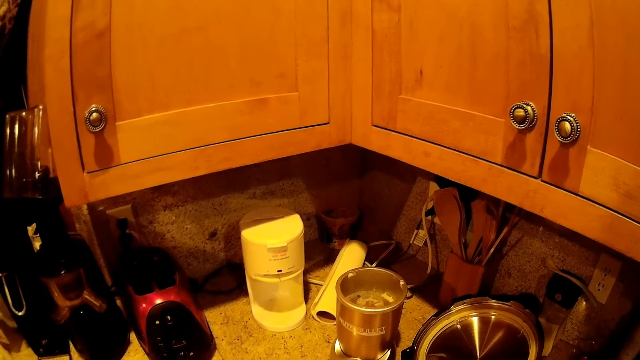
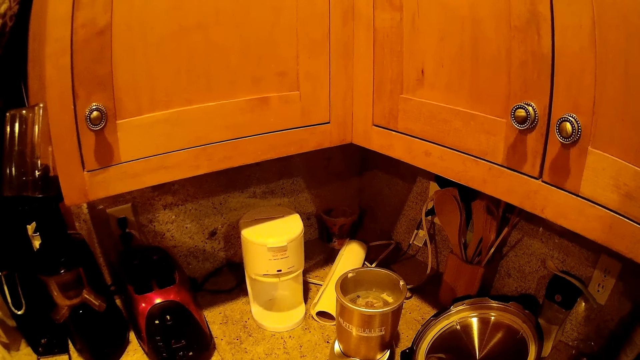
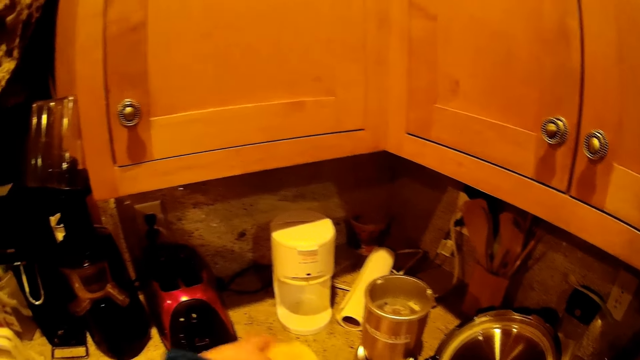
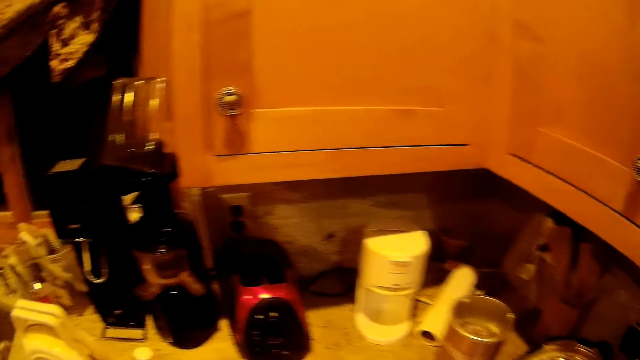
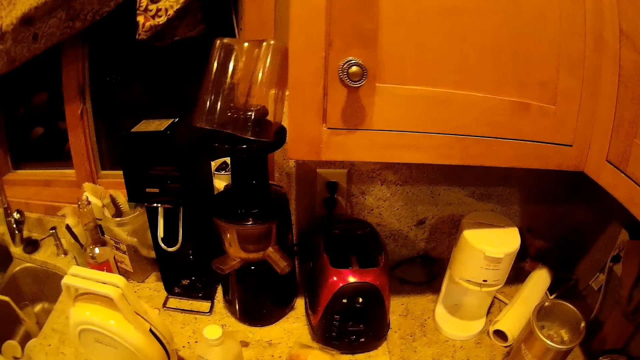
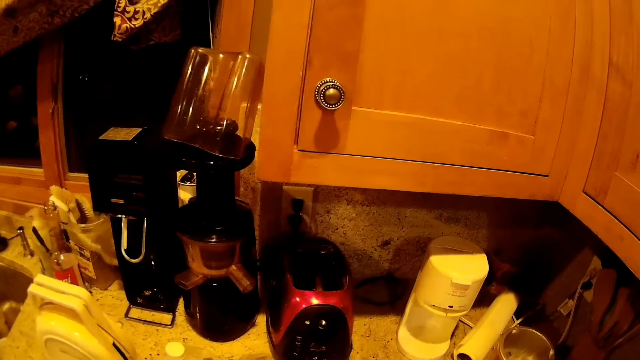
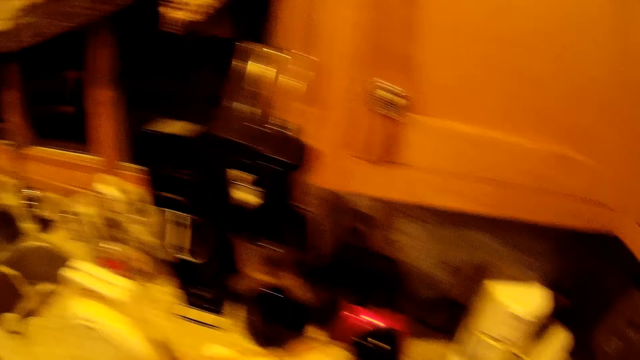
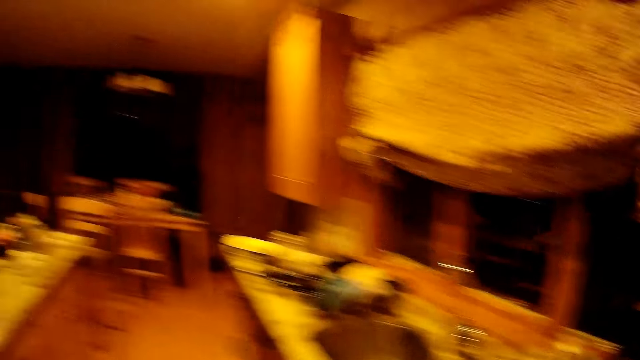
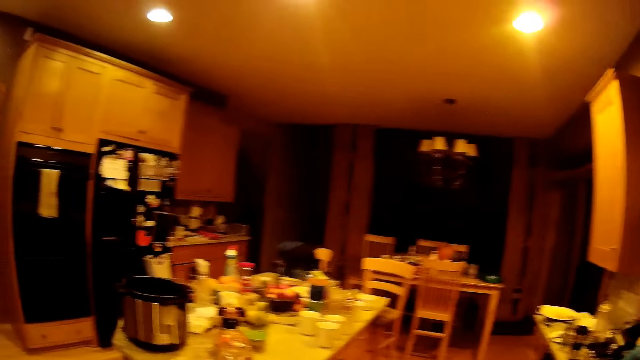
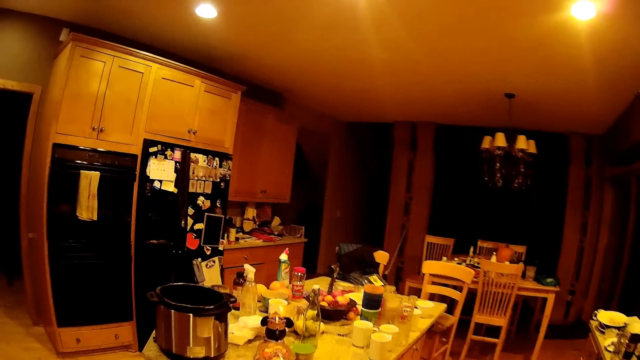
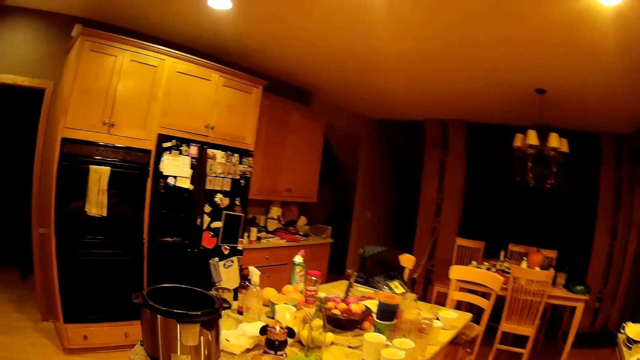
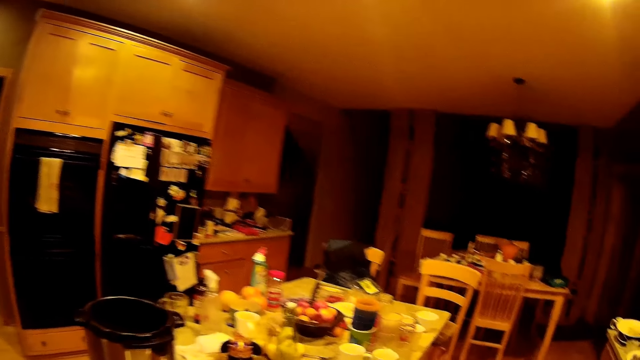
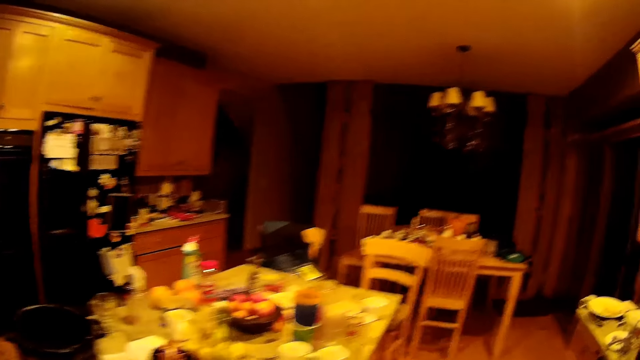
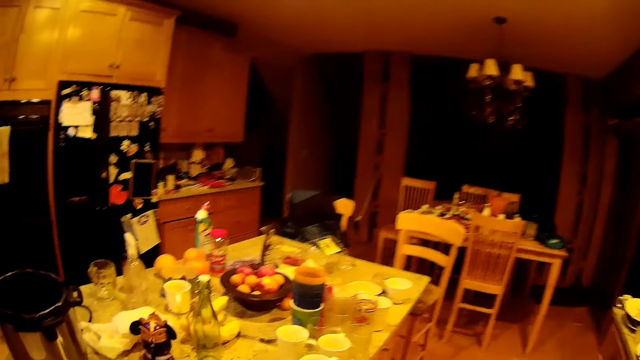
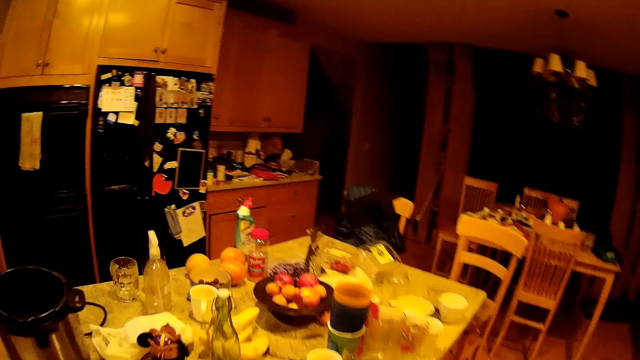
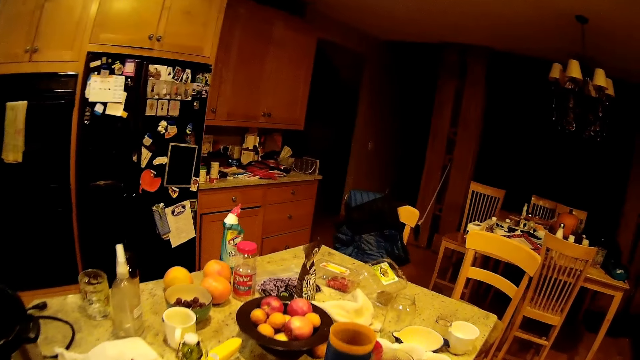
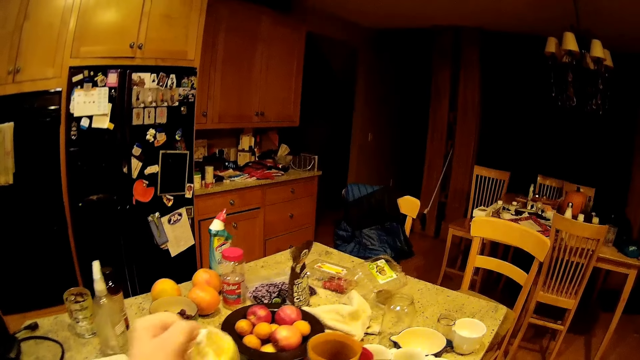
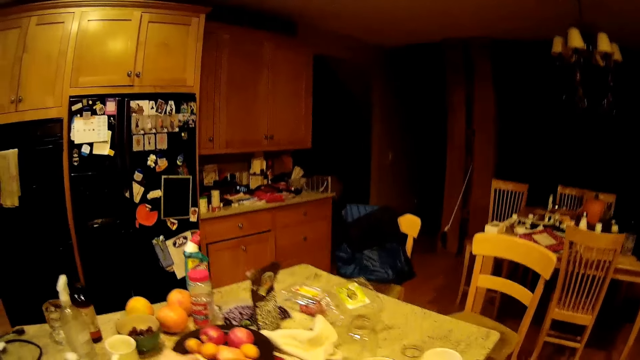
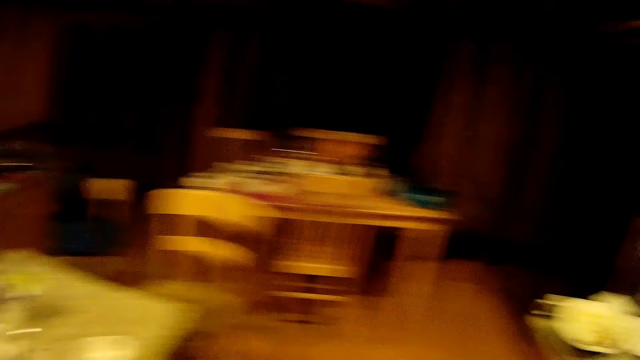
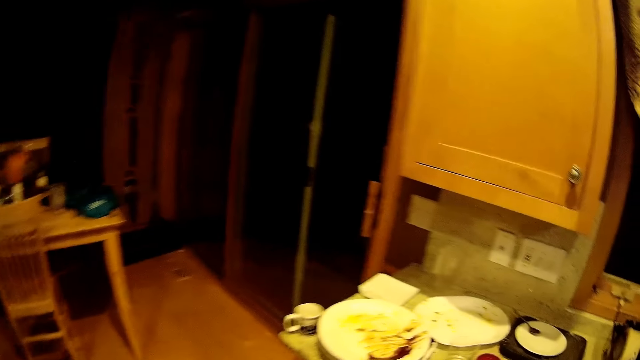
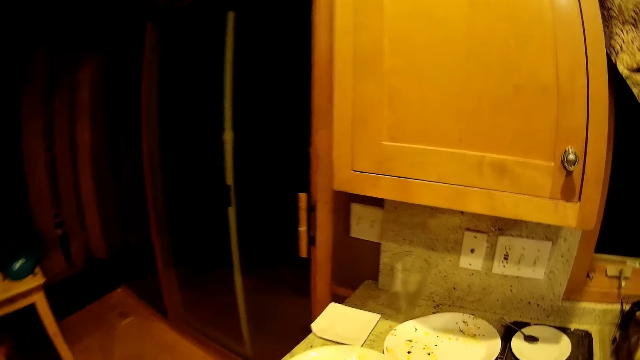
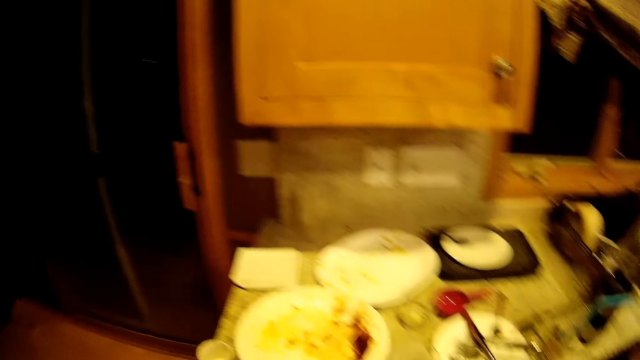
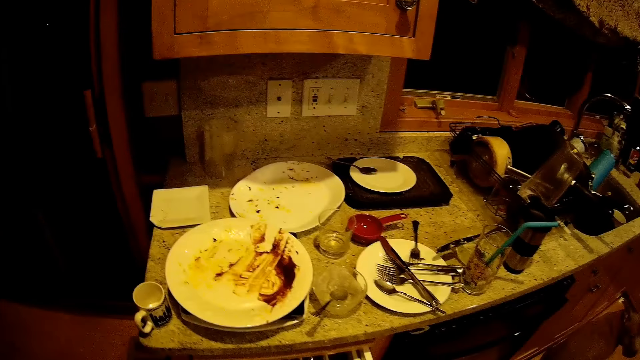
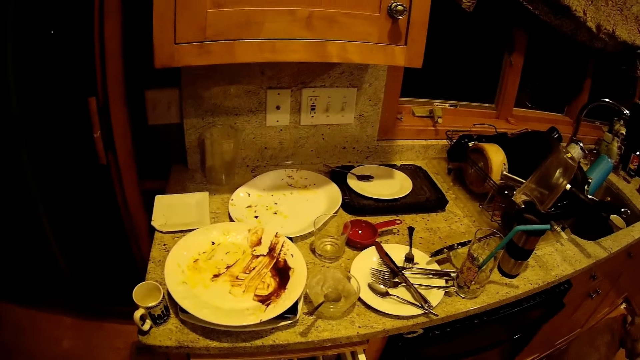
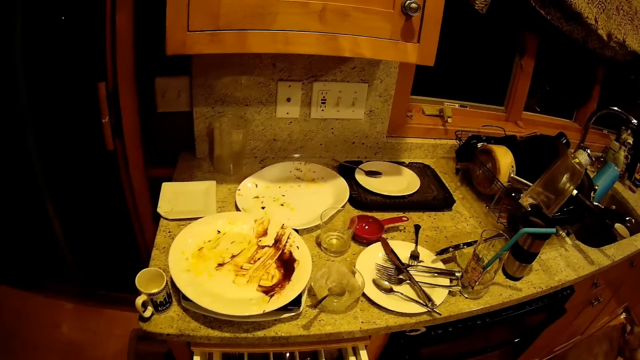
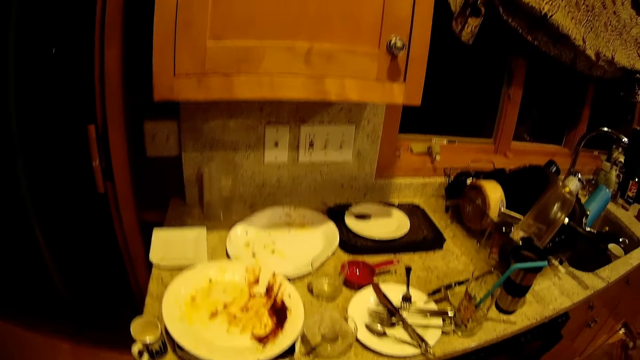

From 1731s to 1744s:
The camera wearer lifts the cake on the table. They walk around, put the loaf or fruits on the table, walk around, and stand at a point.

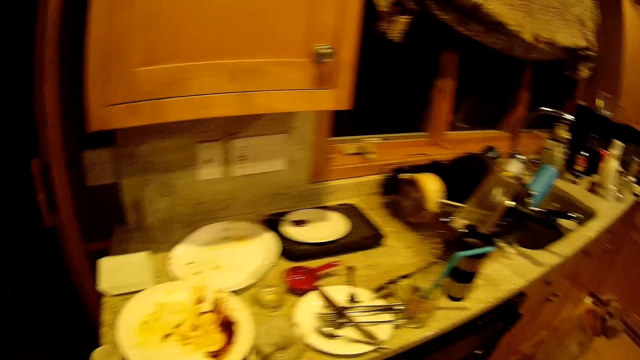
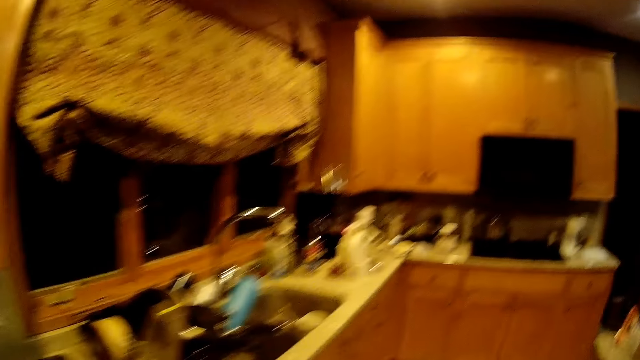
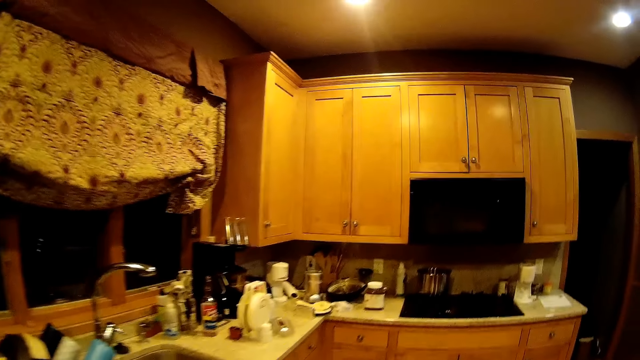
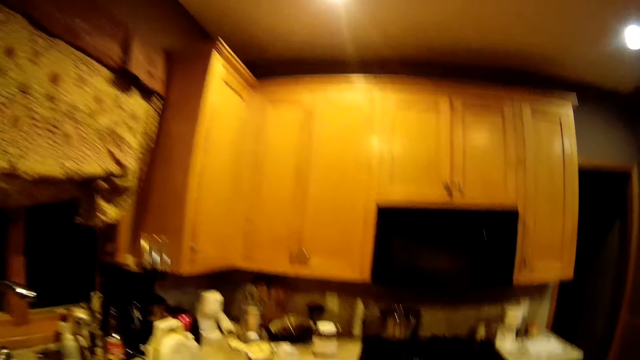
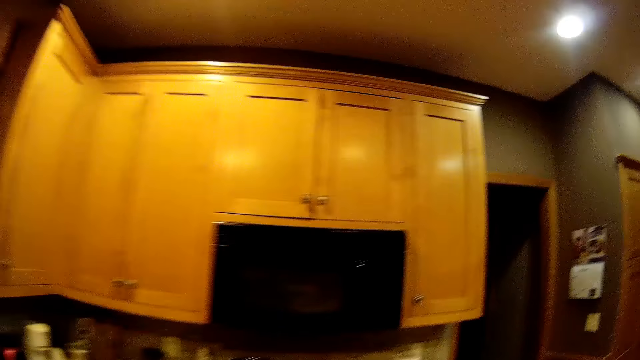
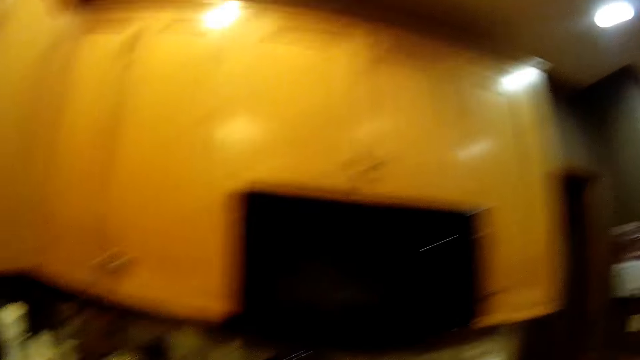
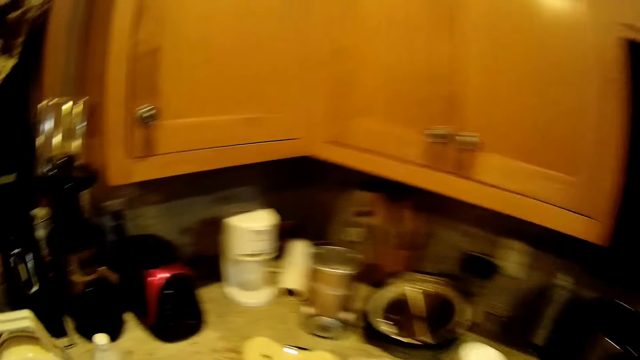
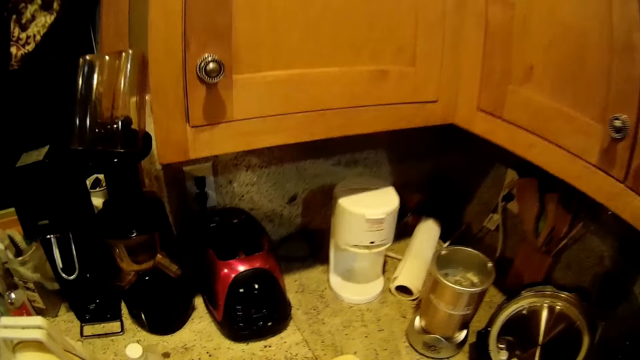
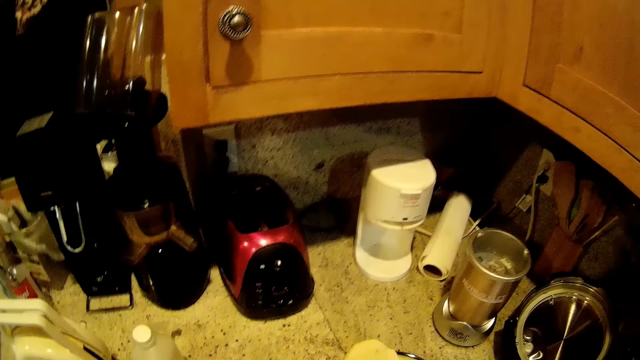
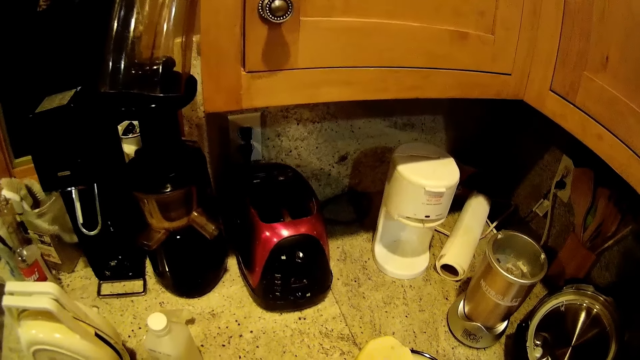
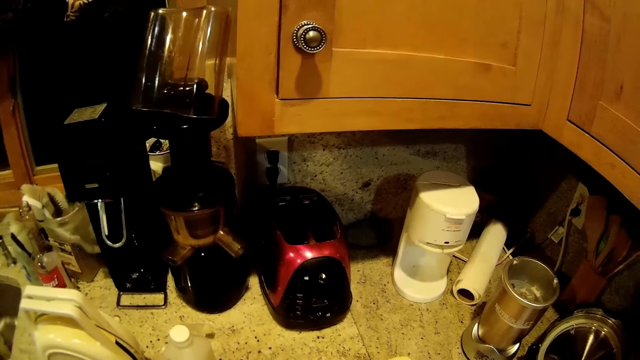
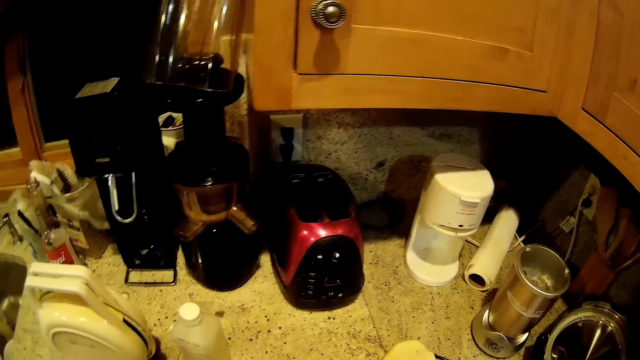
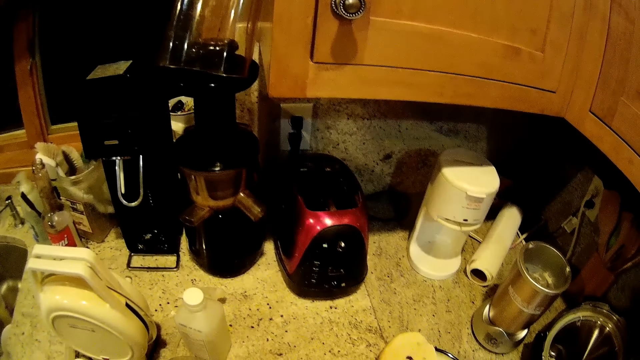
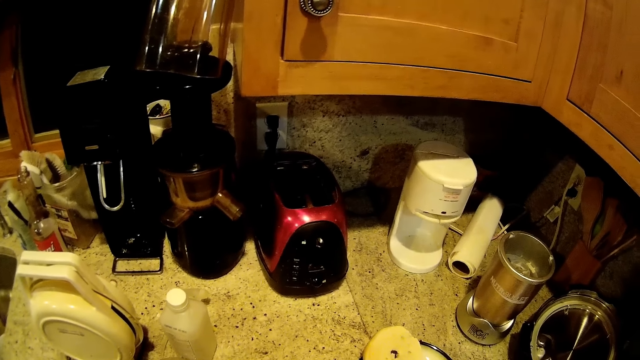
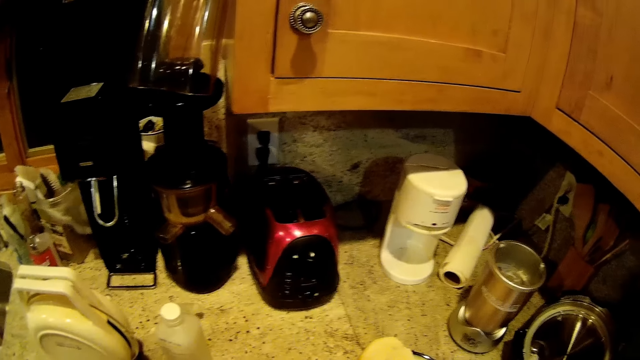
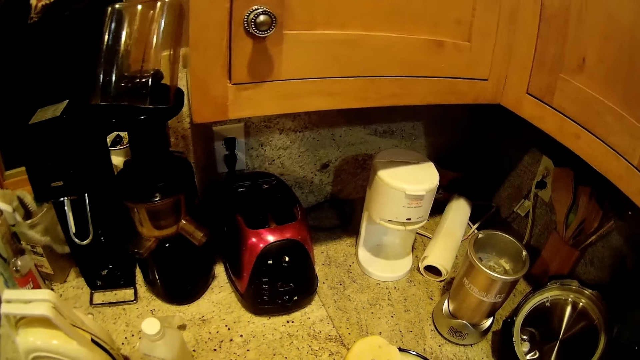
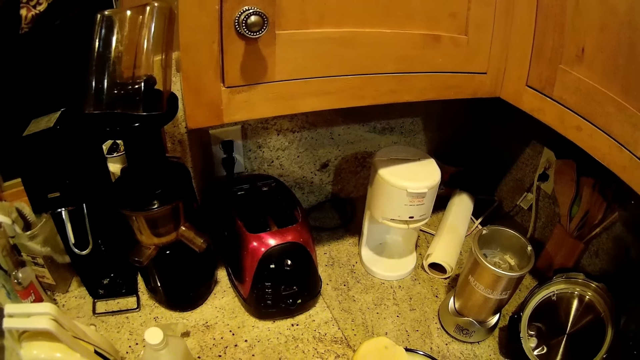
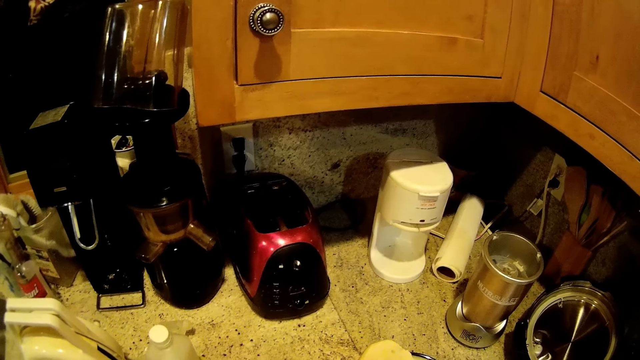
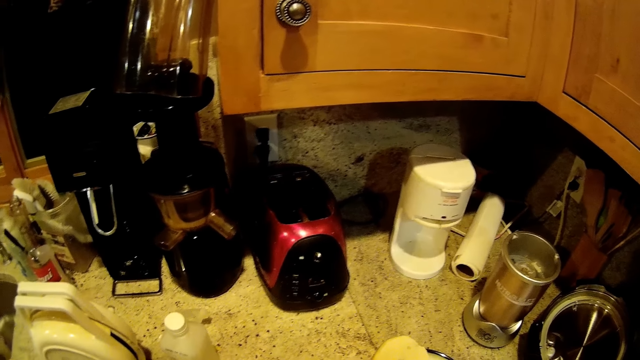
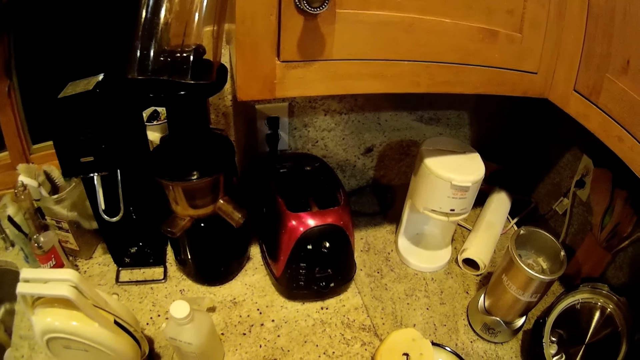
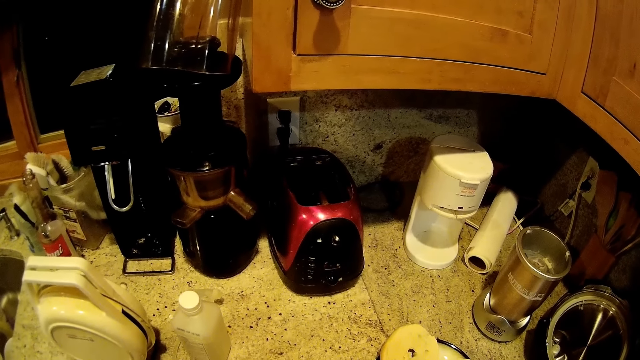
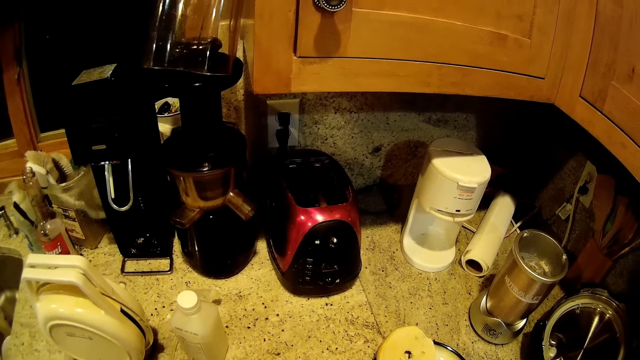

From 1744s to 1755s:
The camera wearer walks around and stands at a point.
